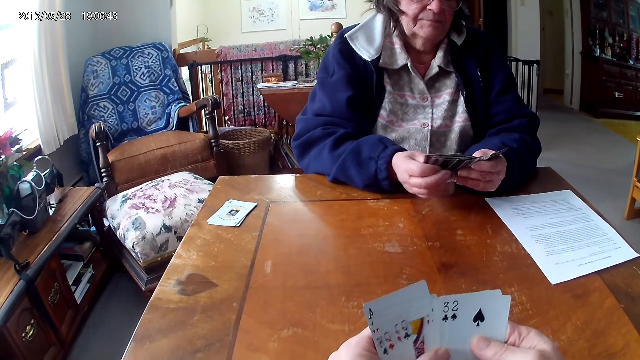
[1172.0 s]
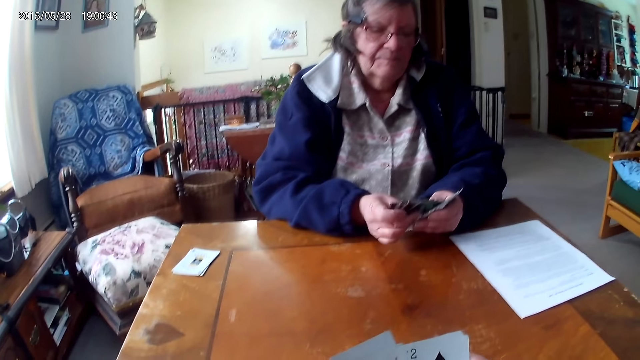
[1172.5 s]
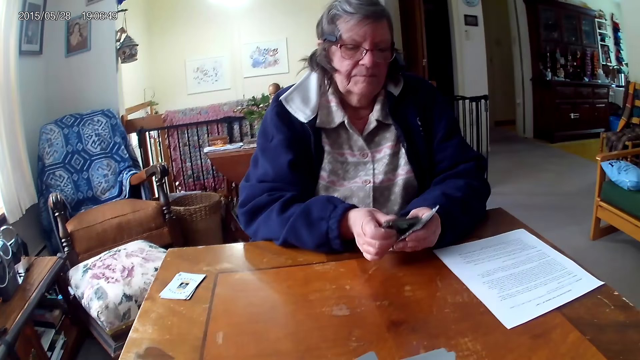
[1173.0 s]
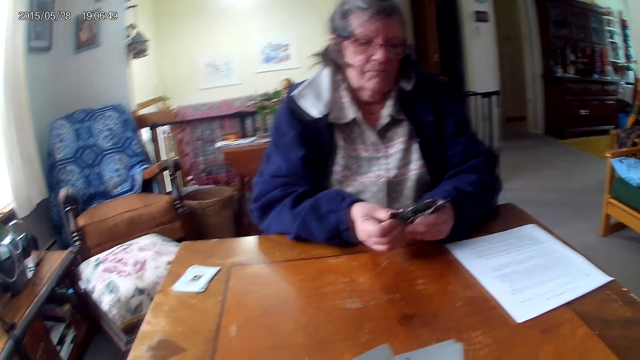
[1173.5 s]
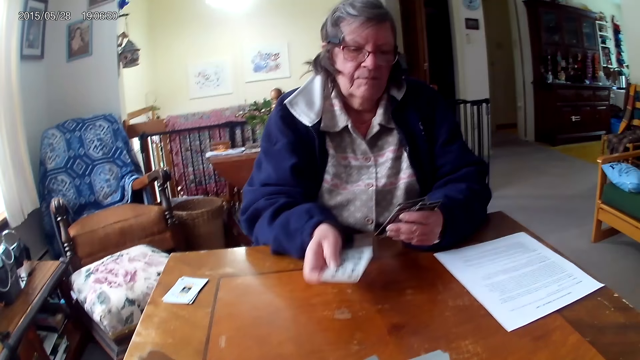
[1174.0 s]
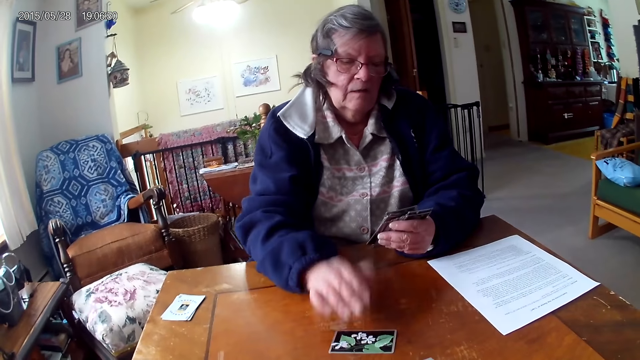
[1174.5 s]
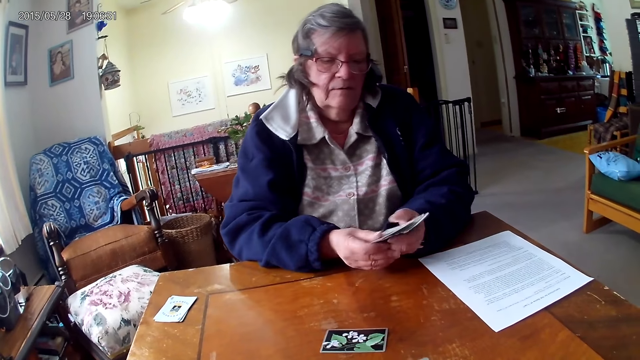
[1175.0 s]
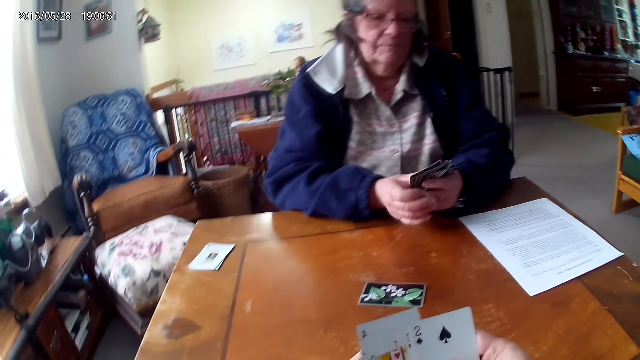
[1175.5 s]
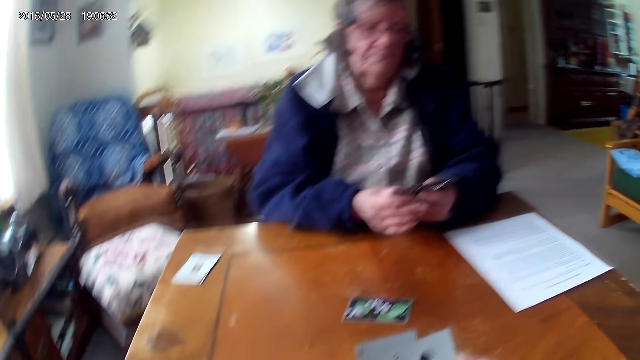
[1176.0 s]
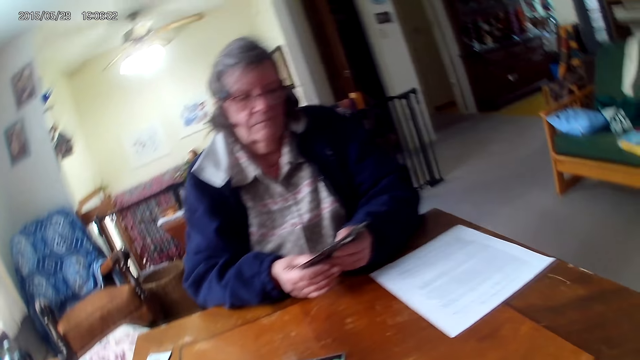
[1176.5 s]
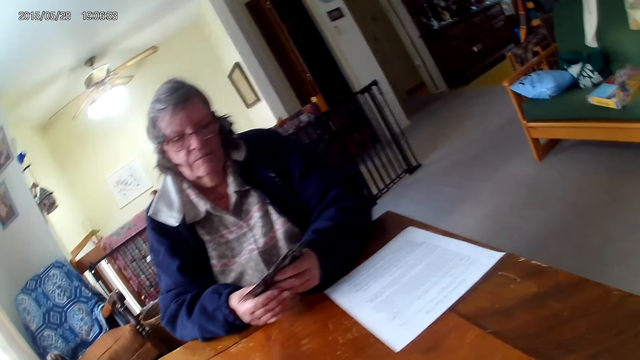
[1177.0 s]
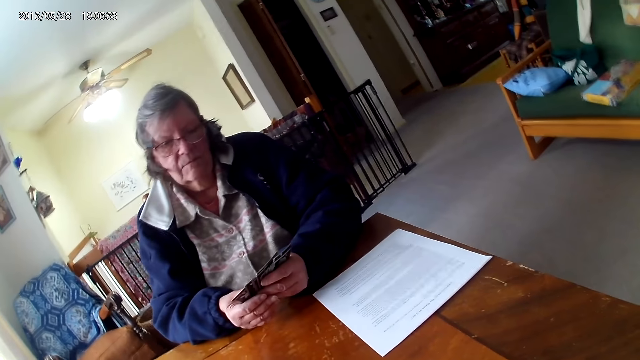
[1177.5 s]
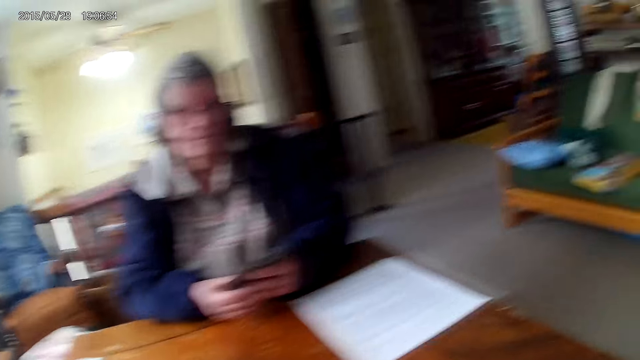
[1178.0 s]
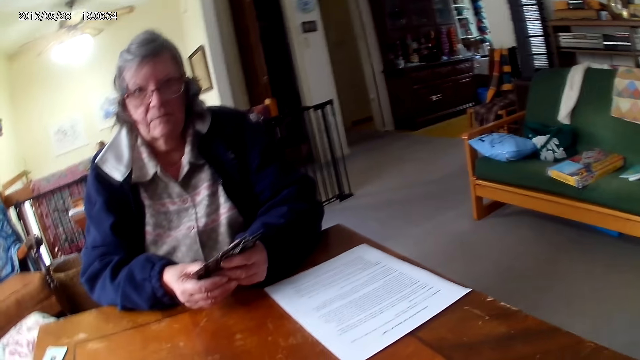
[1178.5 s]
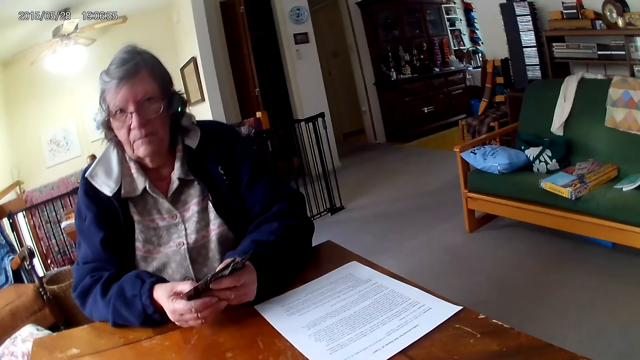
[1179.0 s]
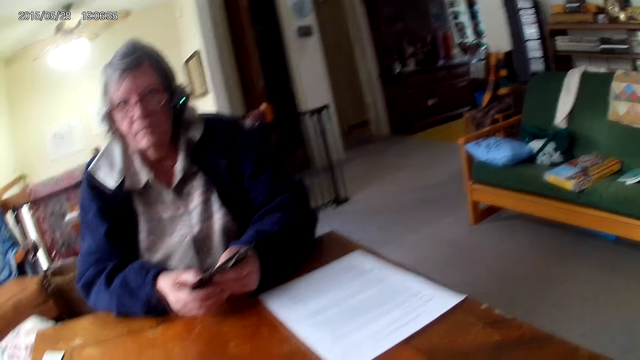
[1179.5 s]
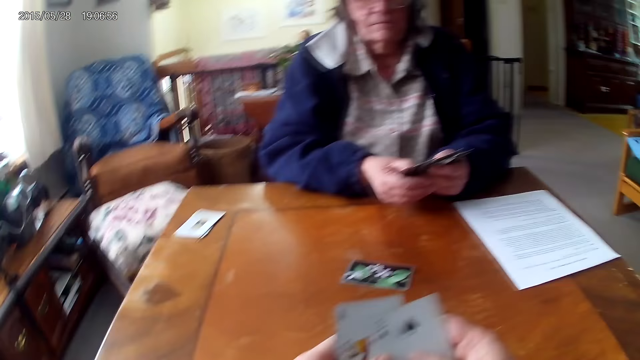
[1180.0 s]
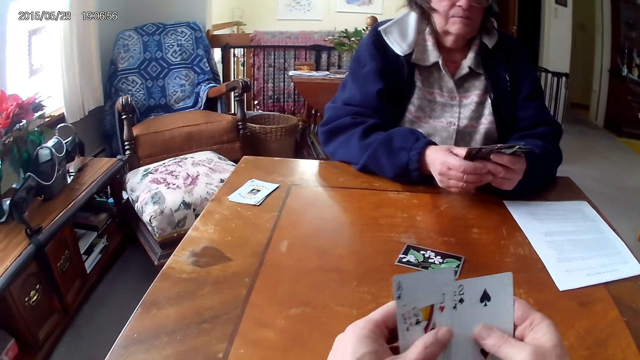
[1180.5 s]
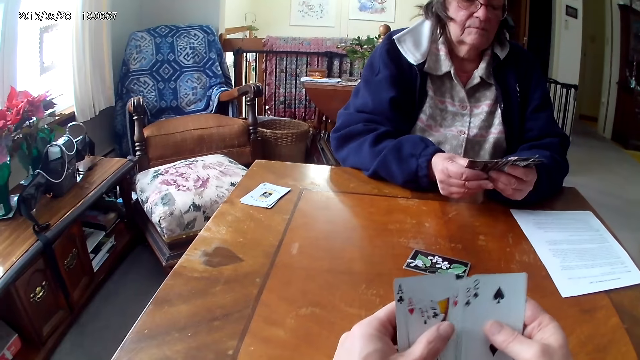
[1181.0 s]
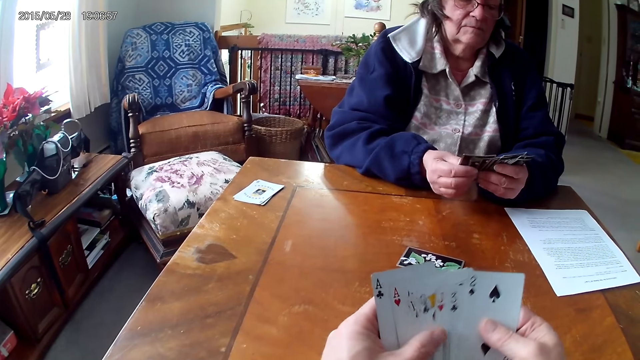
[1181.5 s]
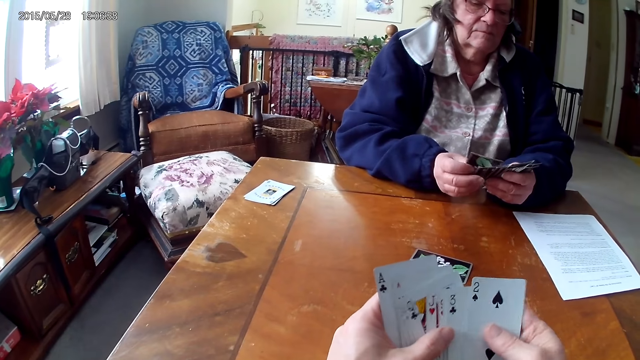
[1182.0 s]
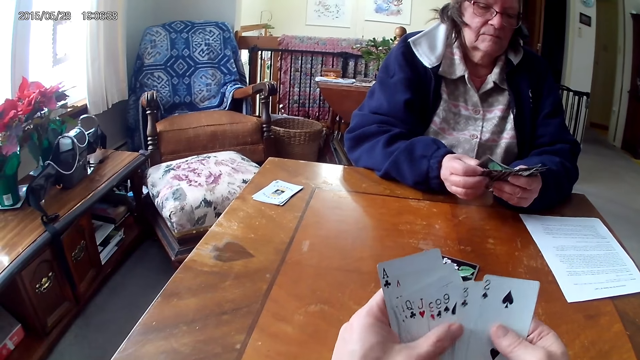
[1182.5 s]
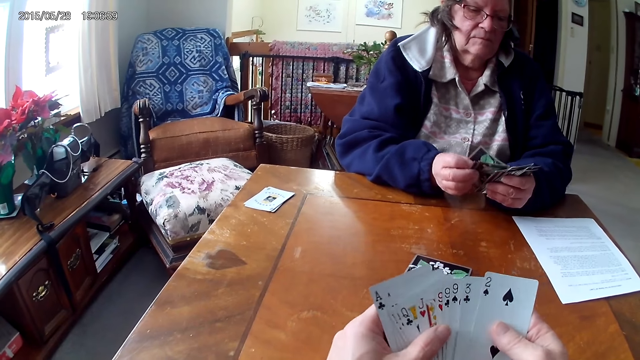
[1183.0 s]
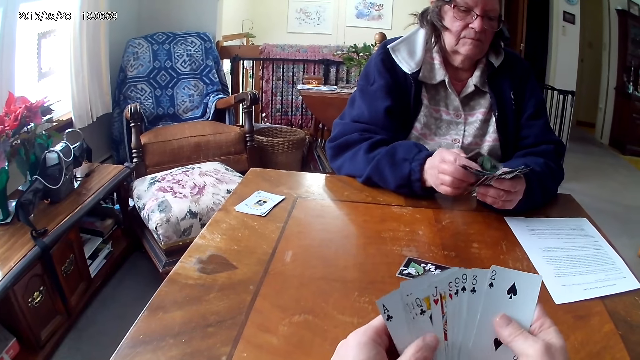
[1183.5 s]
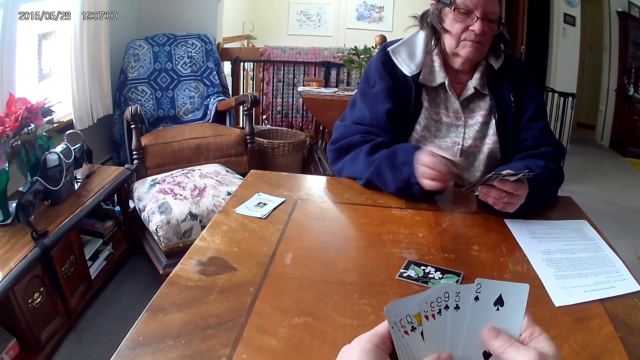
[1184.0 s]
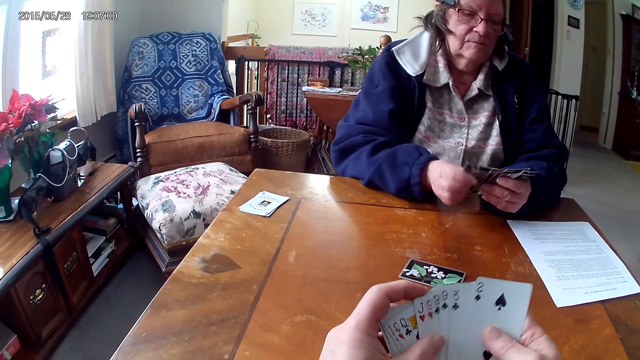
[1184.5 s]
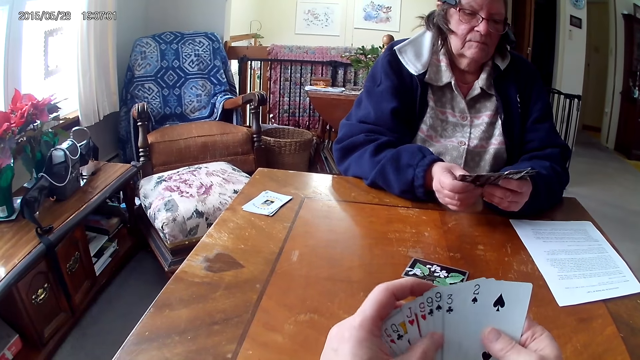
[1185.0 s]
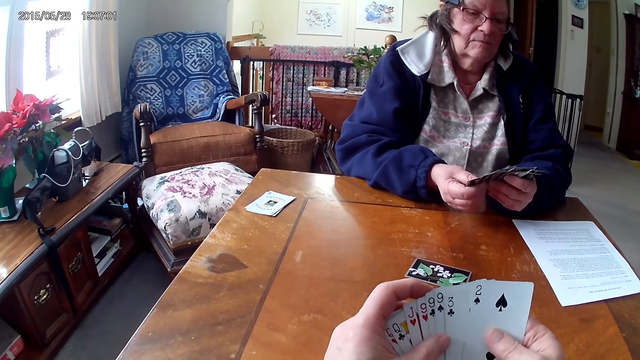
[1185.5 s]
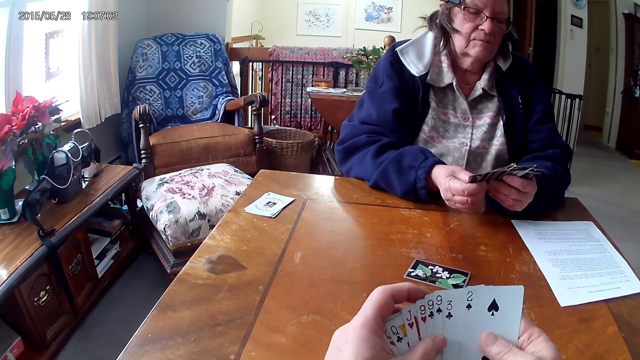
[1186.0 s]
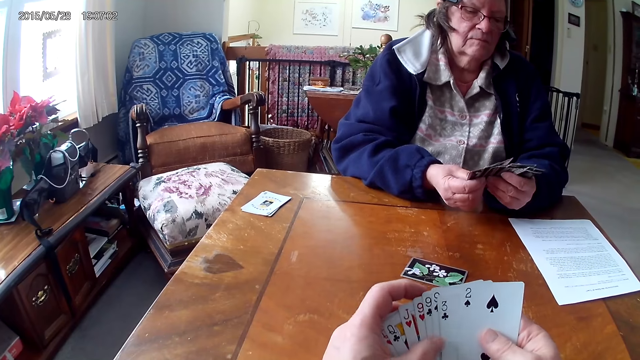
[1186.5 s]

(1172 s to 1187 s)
A man drops the card on the table. The camera wearer arranges the cards. The man aligns the cards on the hands.

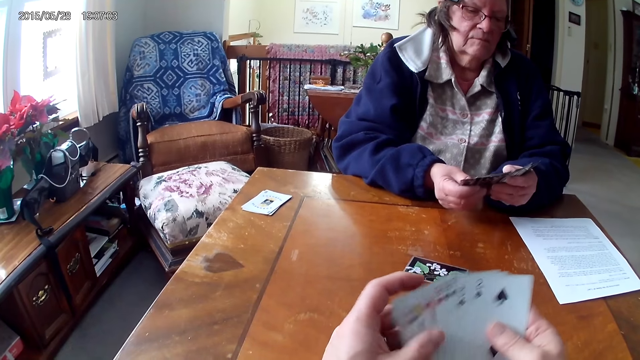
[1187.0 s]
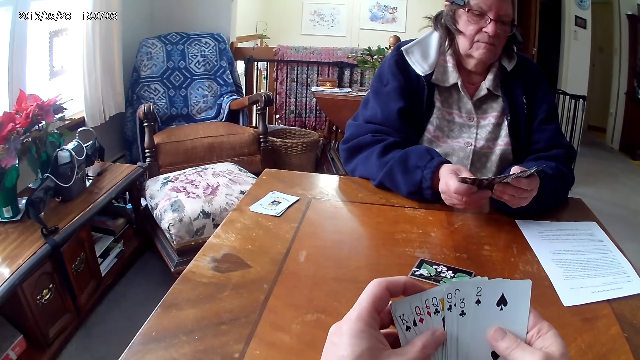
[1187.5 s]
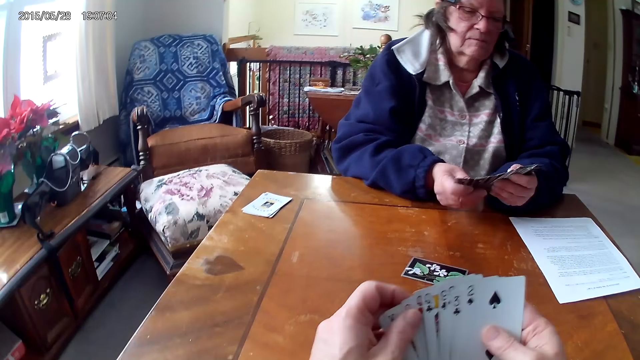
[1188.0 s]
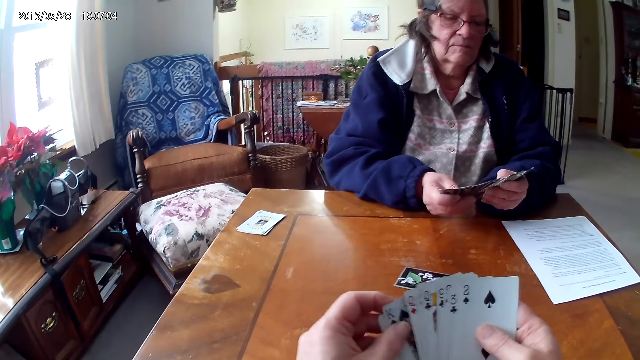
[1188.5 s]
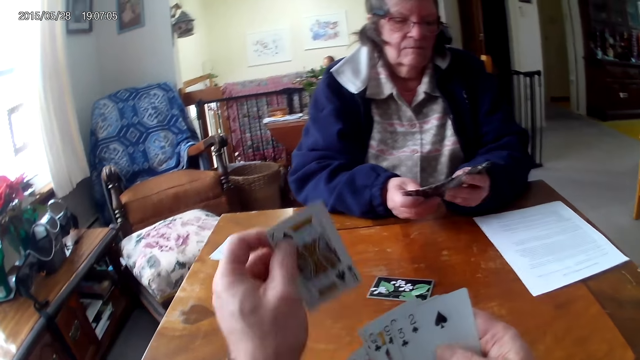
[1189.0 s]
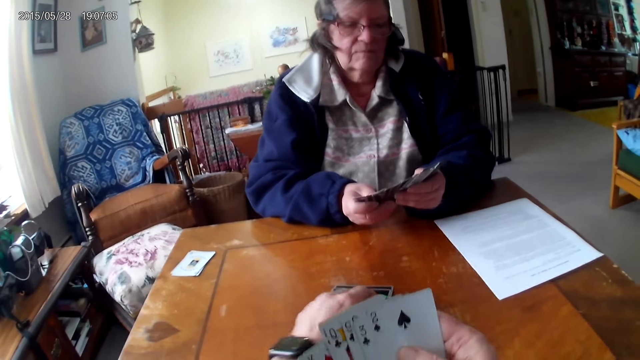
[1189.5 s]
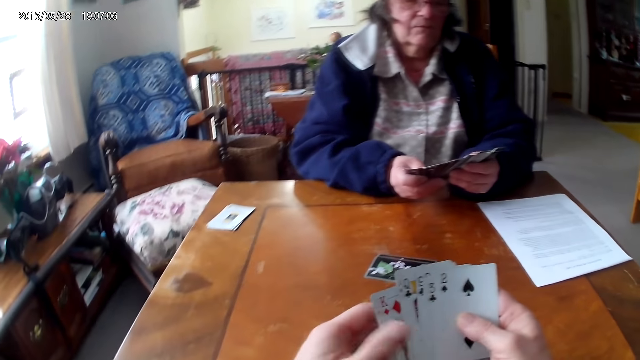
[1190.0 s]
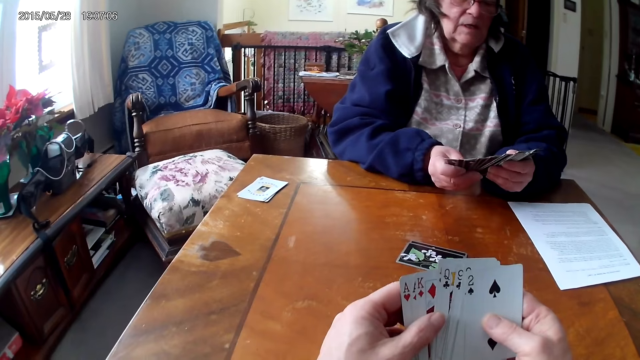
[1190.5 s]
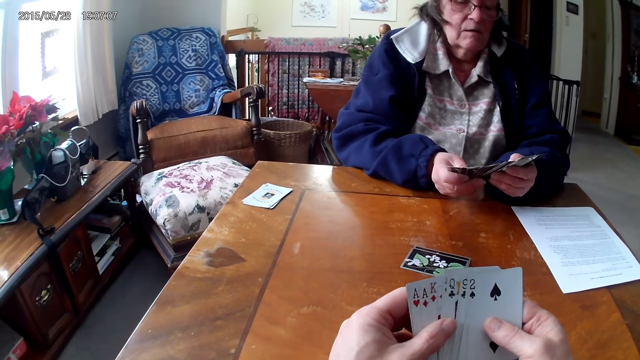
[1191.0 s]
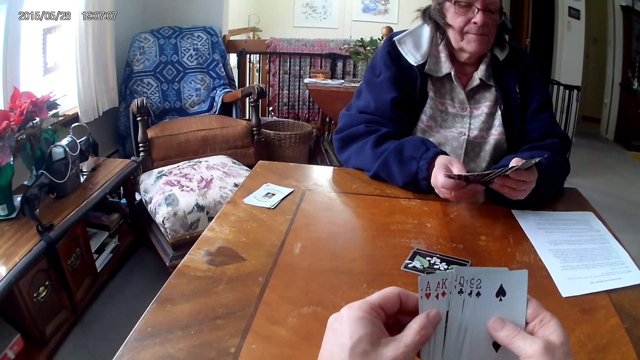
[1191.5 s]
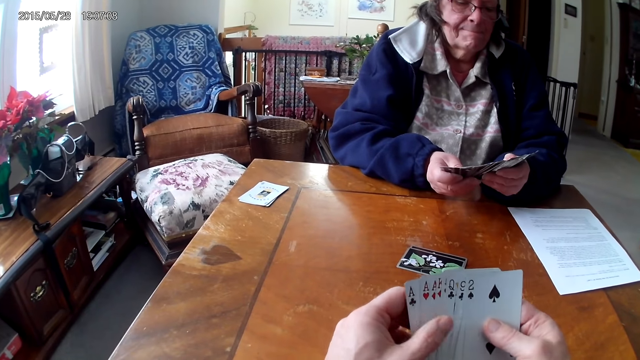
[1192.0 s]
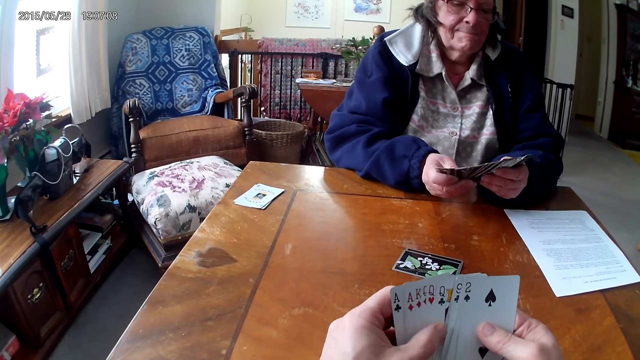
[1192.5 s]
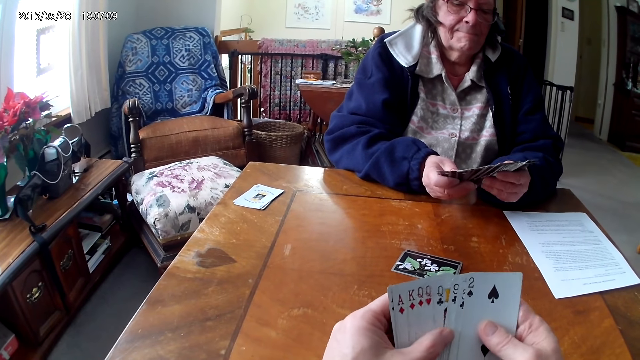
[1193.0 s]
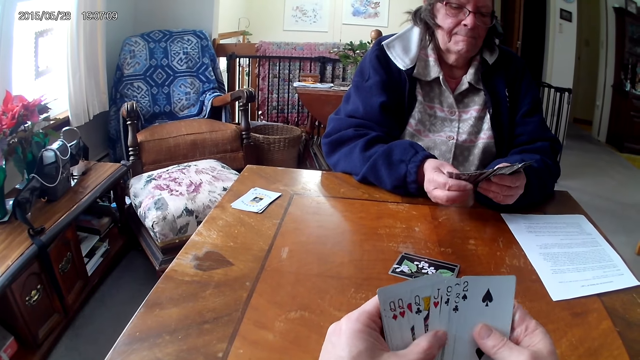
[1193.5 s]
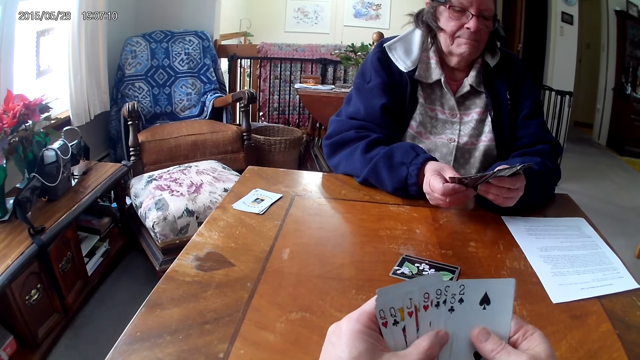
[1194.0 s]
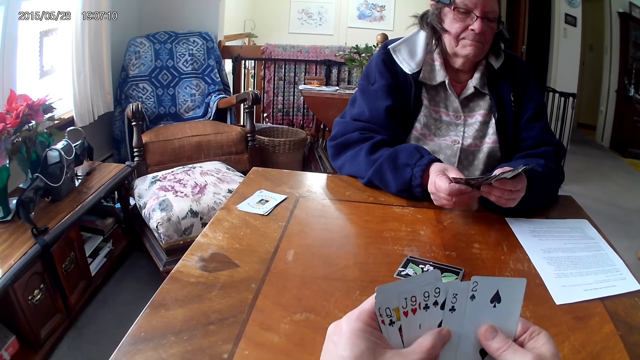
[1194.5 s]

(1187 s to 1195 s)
The camera wearer puts the cards on the table. A woman arranges the cards.
